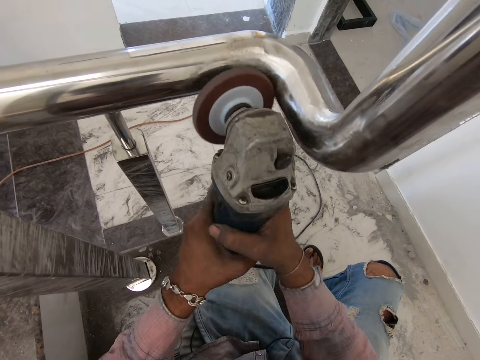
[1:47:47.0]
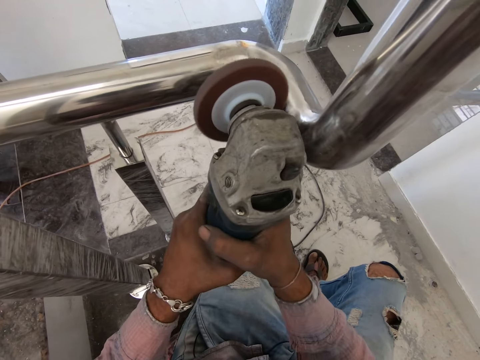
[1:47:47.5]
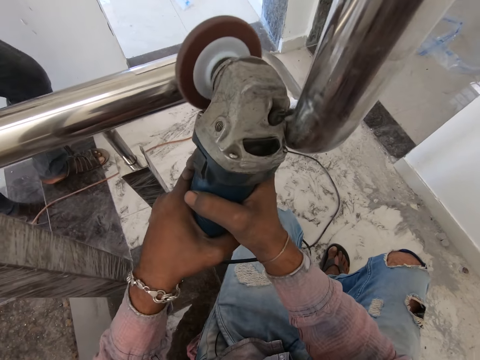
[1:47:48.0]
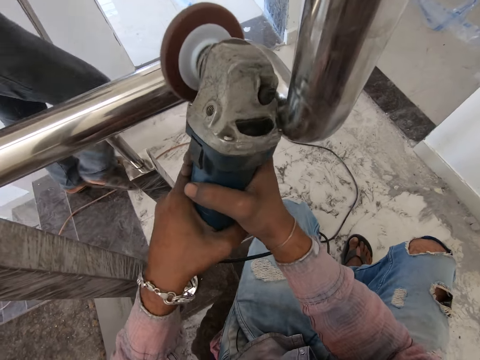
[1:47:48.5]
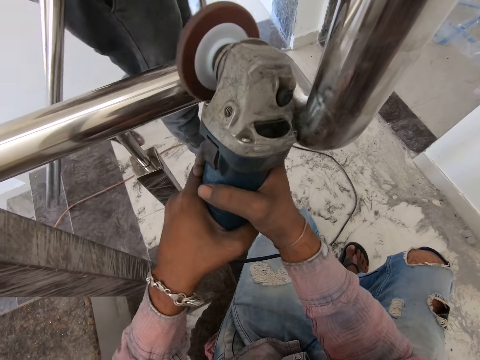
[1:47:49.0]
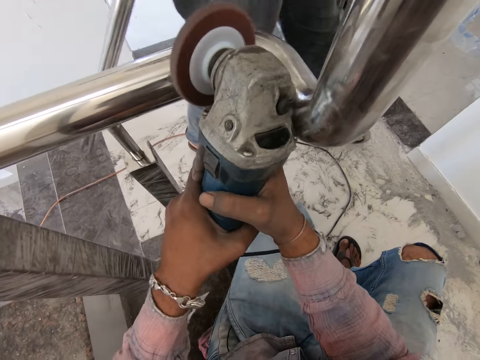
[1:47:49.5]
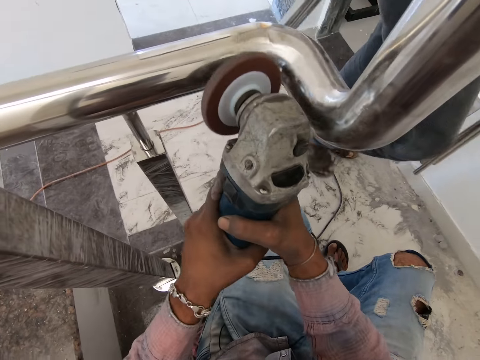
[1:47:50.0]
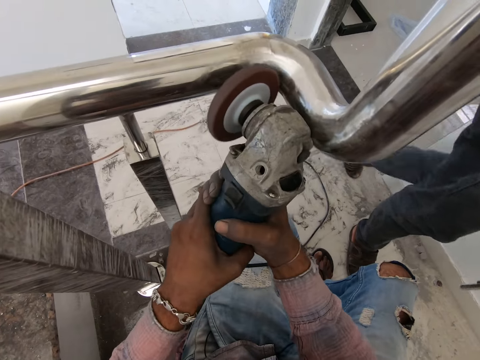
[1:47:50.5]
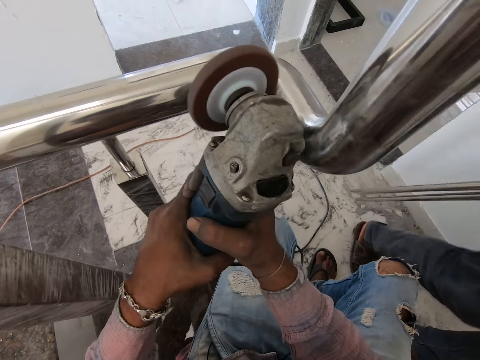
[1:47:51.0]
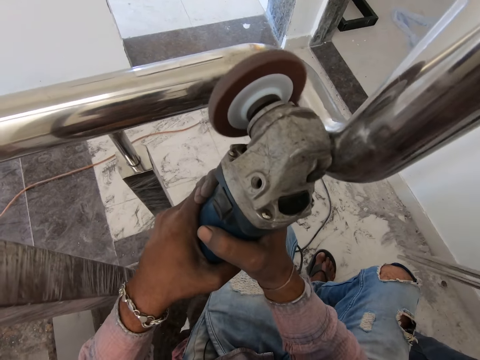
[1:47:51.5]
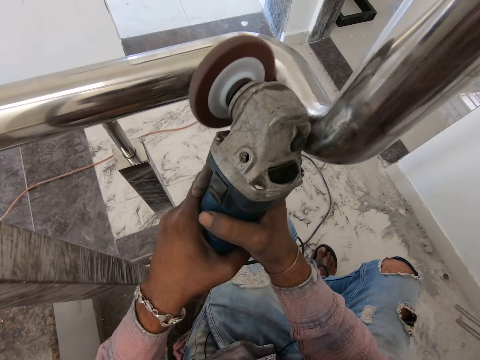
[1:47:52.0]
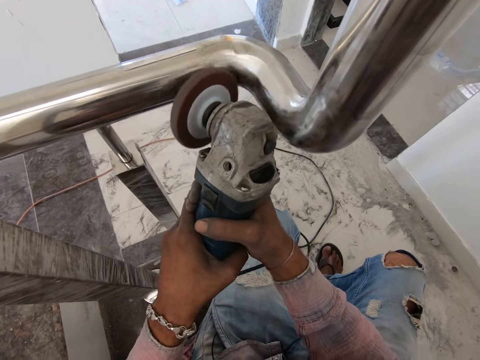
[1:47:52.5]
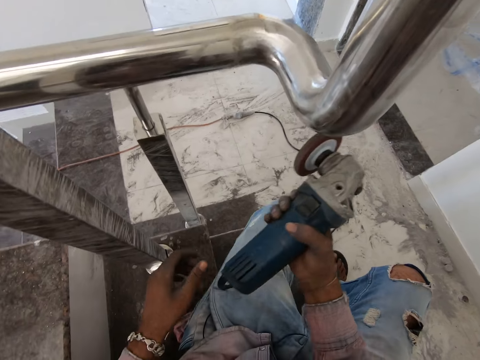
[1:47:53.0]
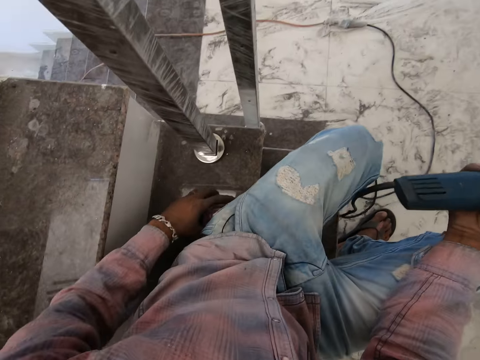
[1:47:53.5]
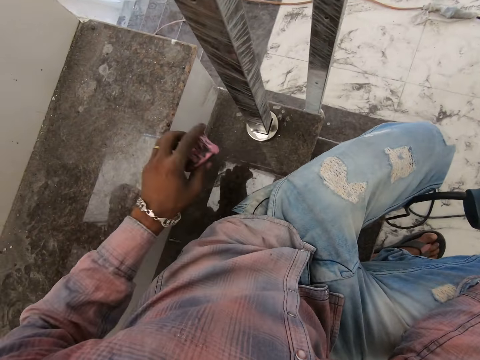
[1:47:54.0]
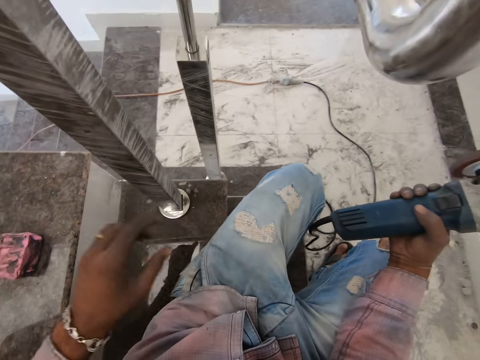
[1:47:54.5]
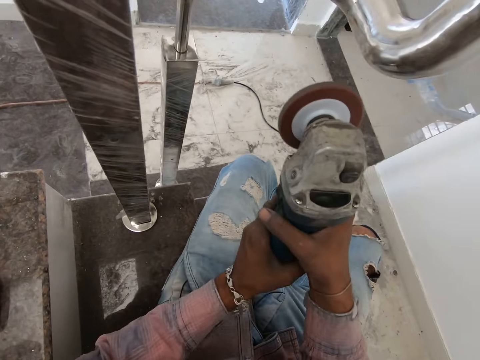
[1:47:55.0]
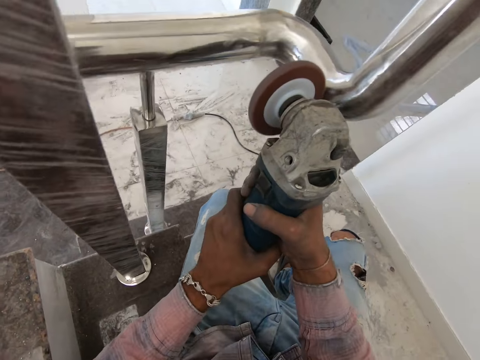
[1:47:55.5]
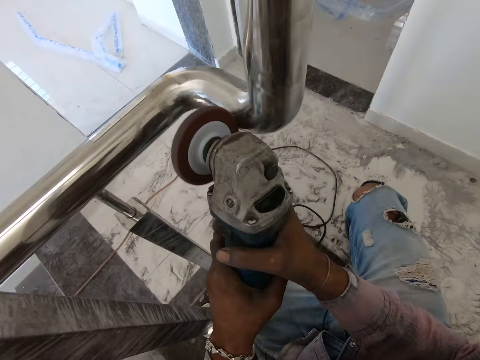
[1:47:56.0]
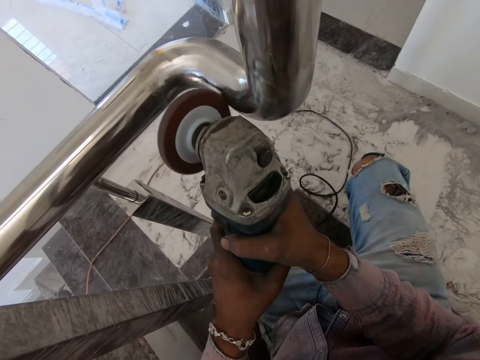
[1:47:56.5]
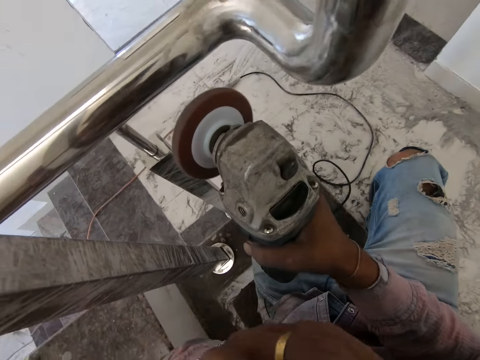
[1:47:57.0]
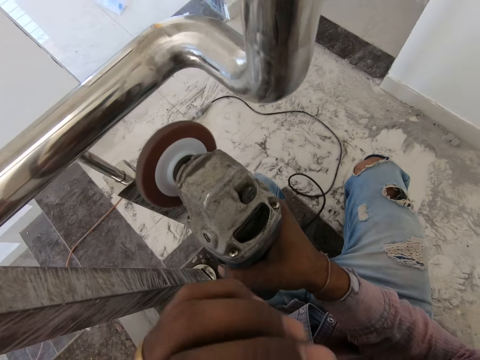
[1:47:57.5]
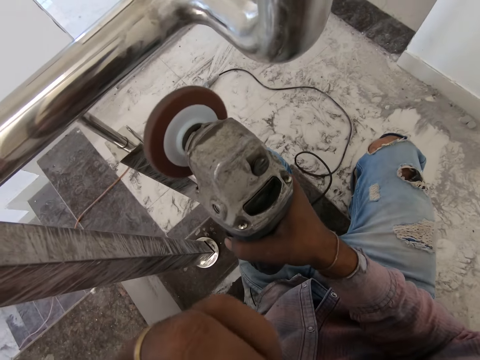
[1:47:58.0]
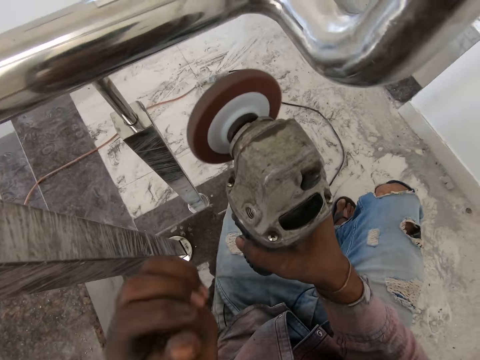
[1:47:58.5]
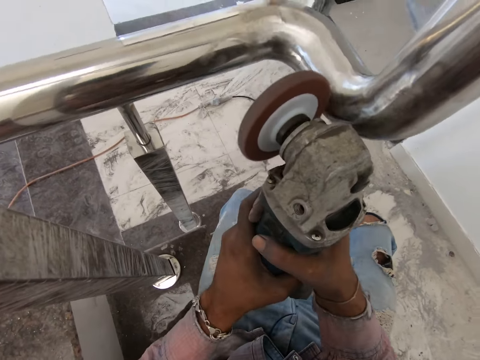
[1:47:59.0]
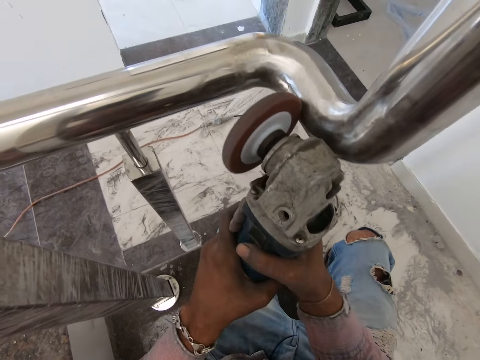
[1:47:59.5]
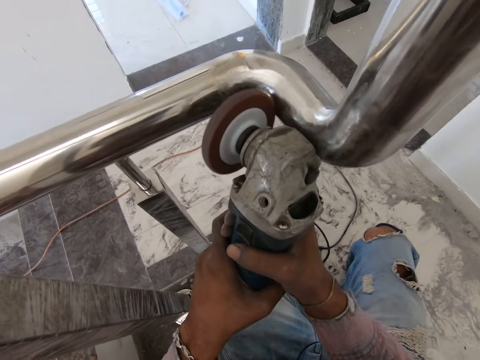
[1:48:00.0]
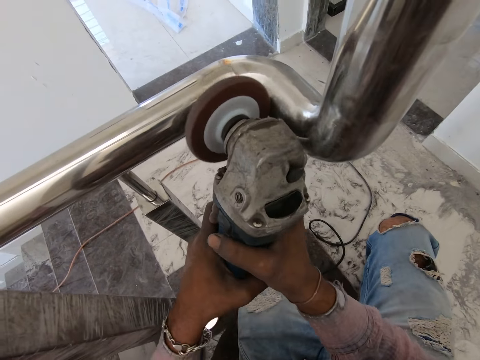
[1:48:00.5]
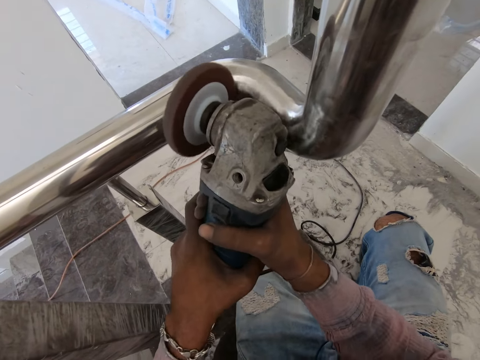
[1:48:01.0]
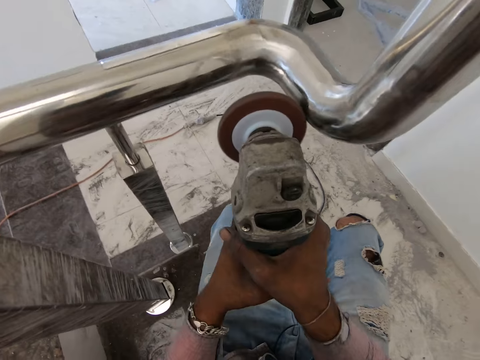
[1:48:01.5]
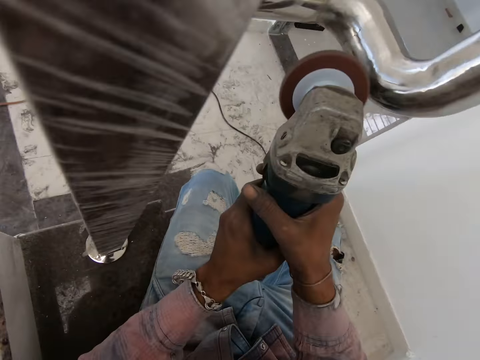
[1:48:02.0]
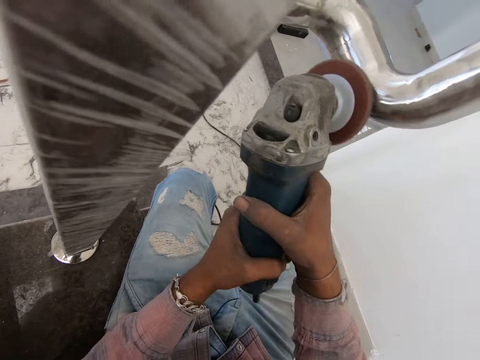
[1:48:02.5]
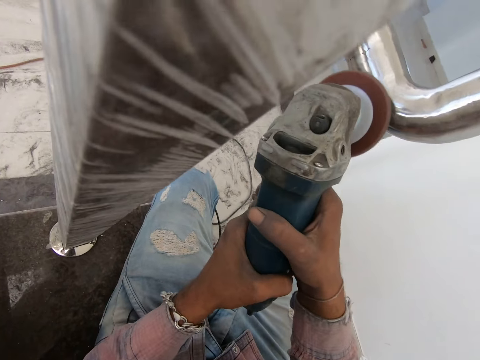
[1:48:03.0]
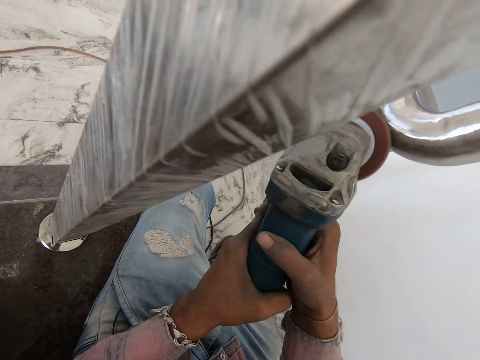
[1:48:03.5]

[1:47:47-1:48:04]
The camera wearer removes the angle grinder from the steel metal. They move away. They move the sponge. They hold the angle grinder with both hands. They polish the steel metal using the angle grinder. They touch the face. They hold the angle grinder with both hands. They polish the steel metal using the angle grinder.

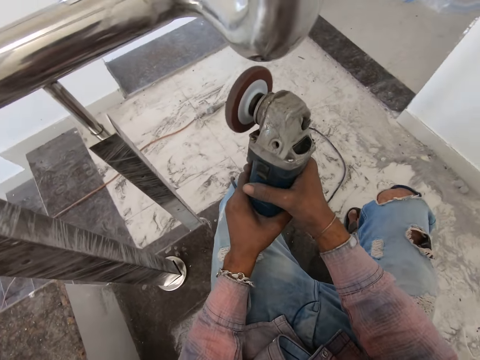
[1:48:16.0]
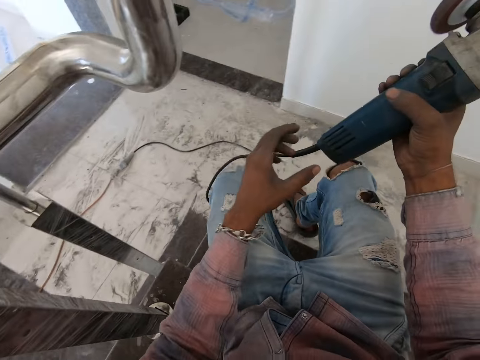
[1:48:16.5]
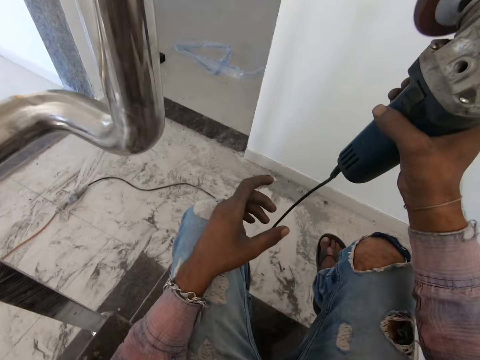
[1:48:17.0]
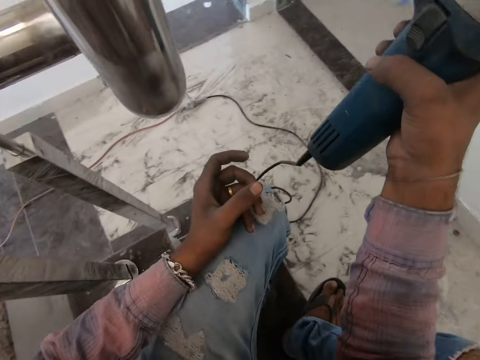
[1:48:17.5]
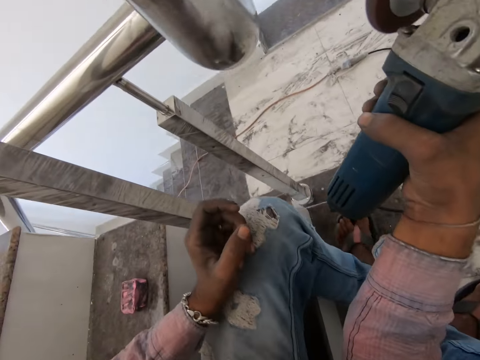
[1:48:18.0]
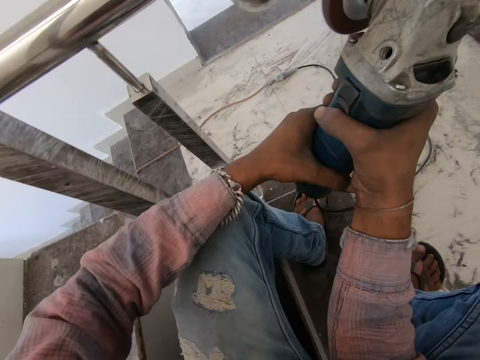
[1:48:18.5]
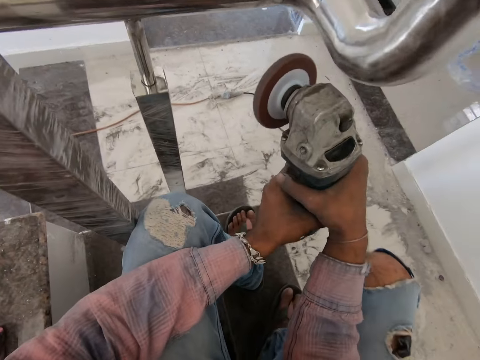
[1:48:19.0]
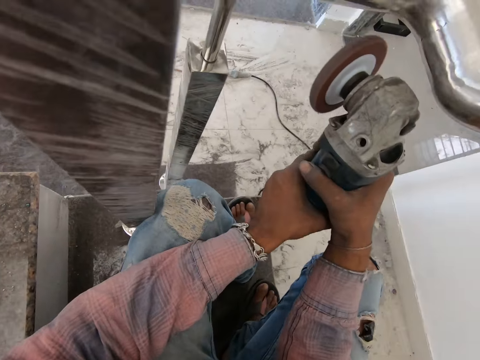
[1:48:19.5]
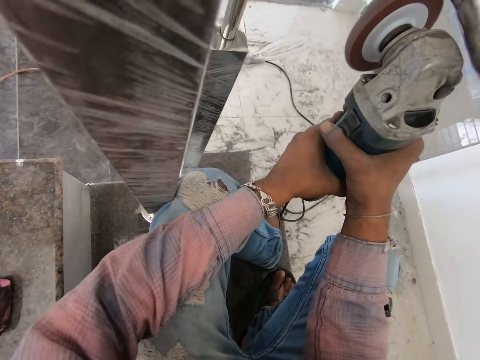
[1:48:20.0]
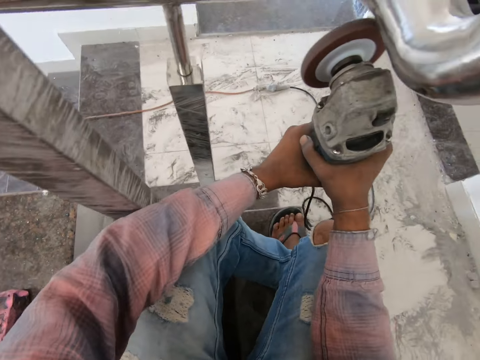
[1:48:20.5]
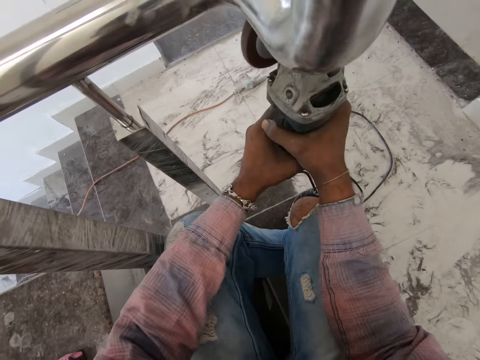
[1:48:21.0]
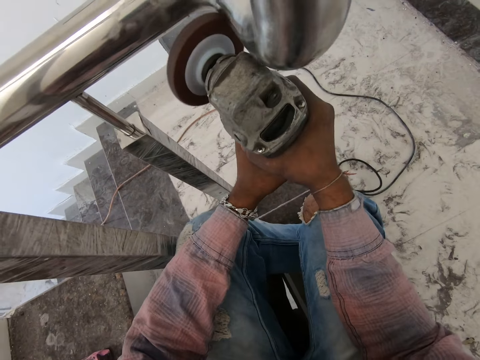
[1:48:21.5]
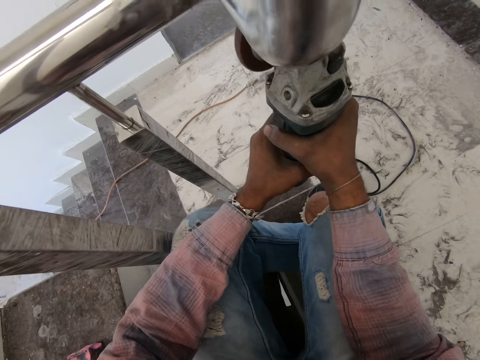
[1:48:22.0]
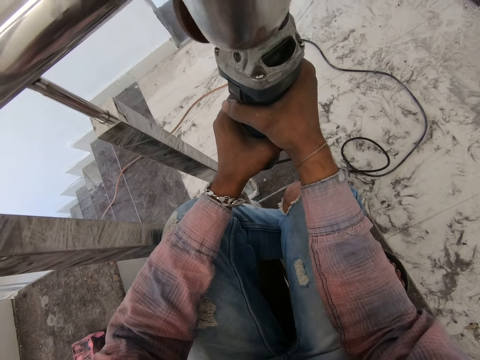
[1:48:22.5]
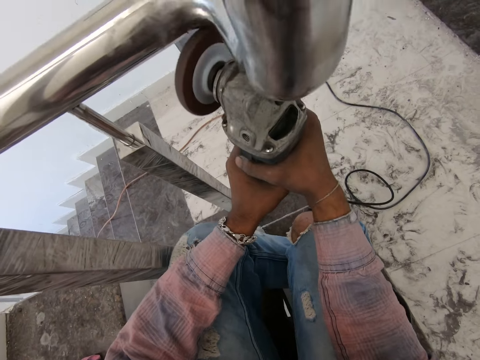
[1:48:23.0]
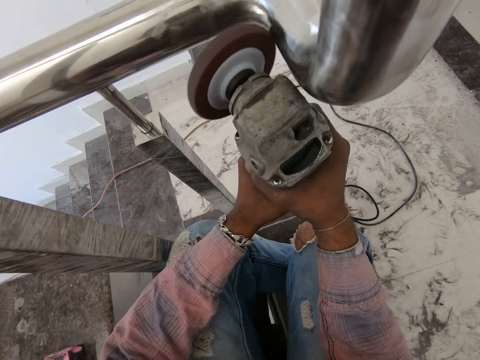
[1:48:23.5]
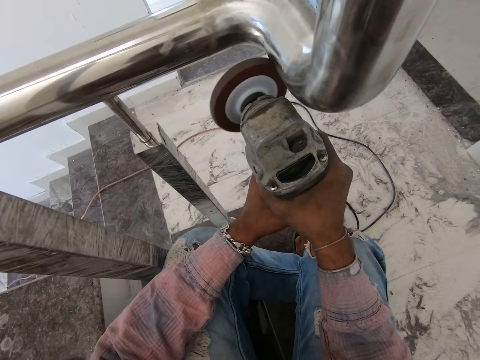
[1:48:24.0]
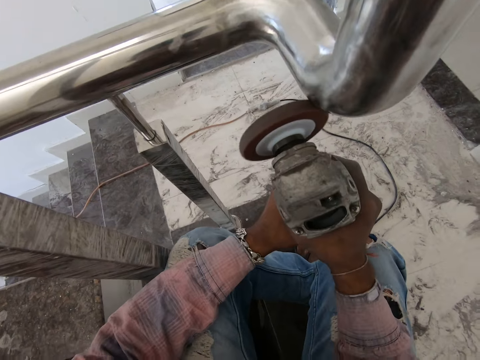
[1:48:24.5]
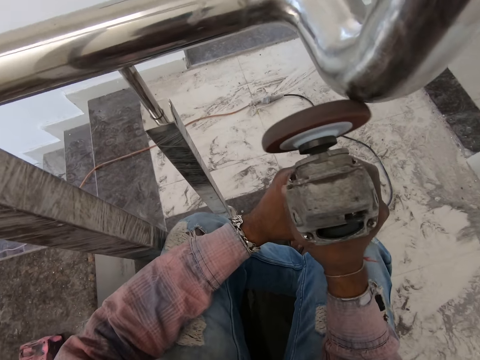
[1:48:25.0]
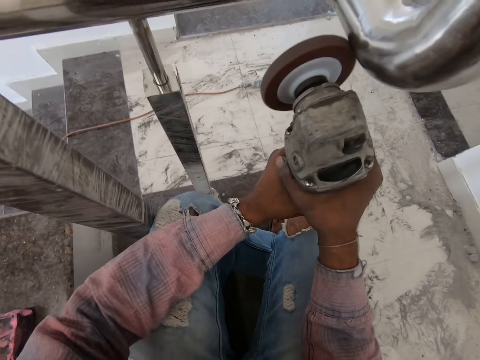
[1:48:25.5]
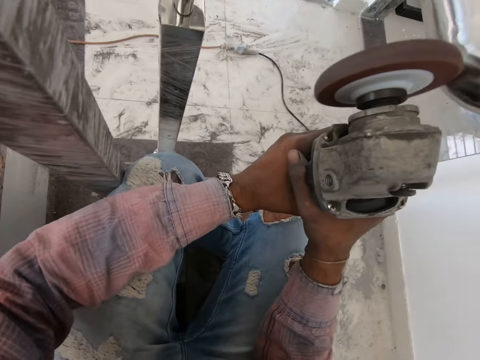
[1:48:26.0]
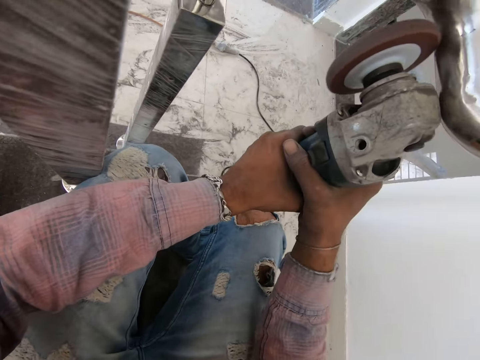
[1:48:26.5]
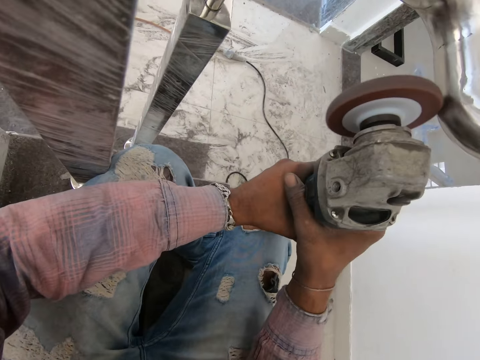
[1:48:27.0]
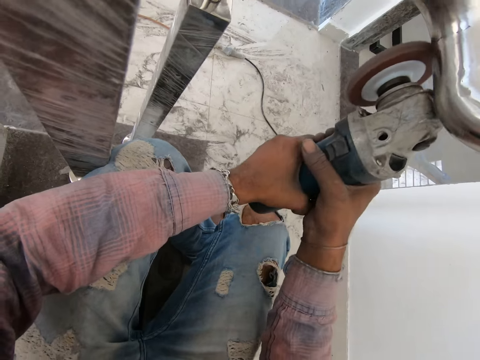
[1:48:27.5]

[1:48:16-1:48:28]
The camera wearer removes the angle grinder from the steel metal. They move the legs. They adjust the sitting position. They polish the steel metal using the angle grinder.
